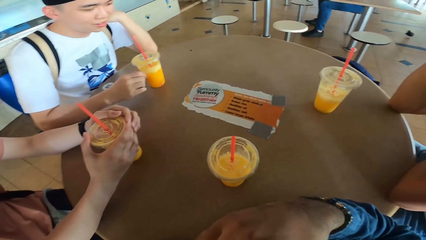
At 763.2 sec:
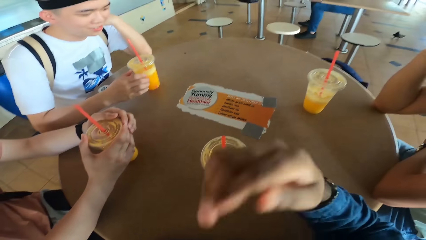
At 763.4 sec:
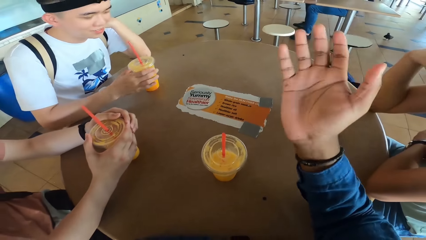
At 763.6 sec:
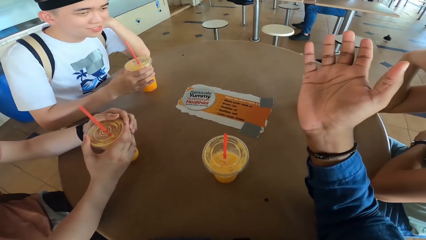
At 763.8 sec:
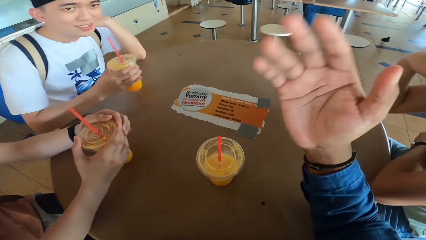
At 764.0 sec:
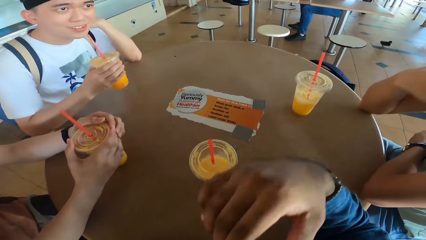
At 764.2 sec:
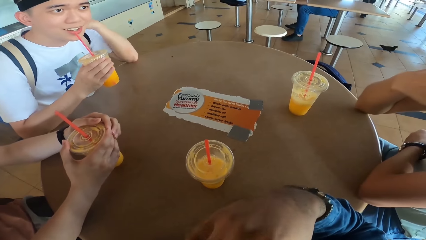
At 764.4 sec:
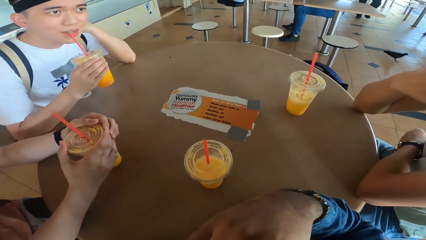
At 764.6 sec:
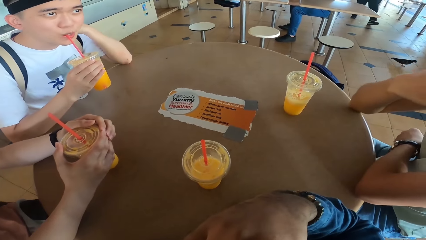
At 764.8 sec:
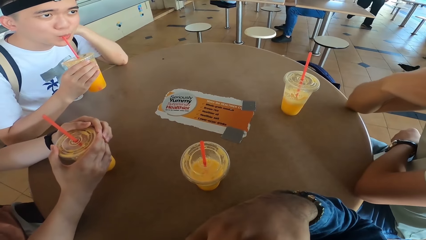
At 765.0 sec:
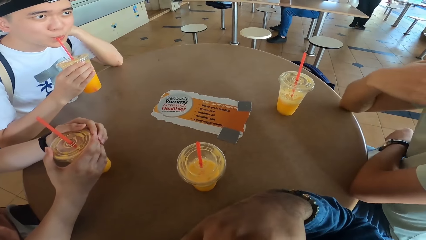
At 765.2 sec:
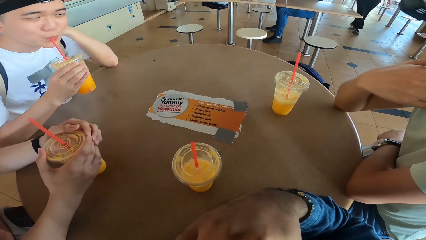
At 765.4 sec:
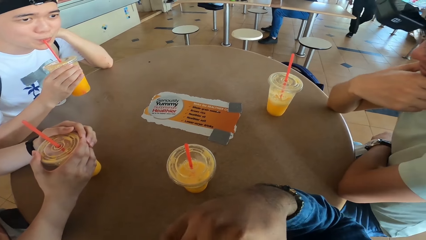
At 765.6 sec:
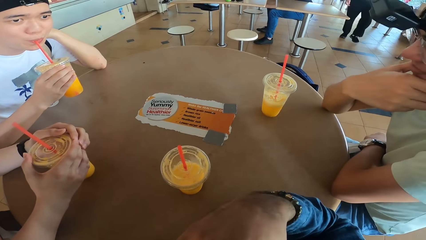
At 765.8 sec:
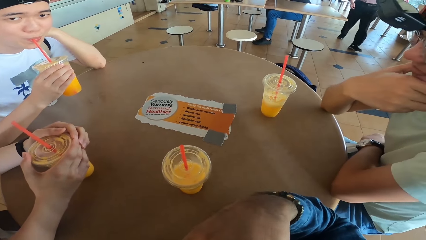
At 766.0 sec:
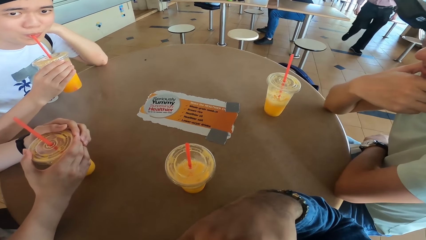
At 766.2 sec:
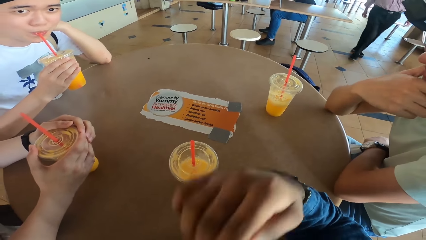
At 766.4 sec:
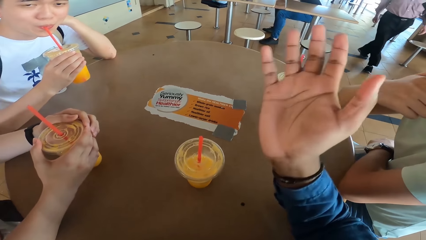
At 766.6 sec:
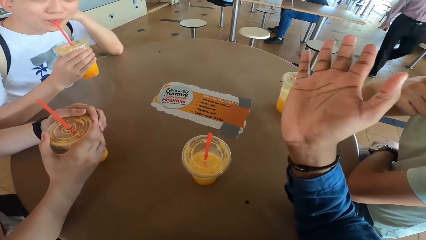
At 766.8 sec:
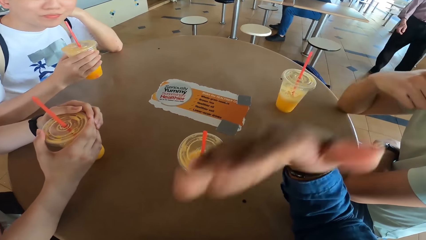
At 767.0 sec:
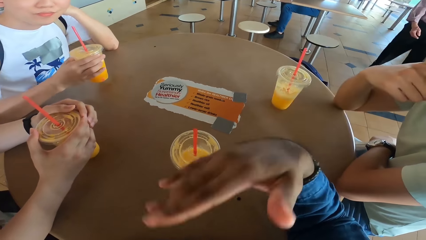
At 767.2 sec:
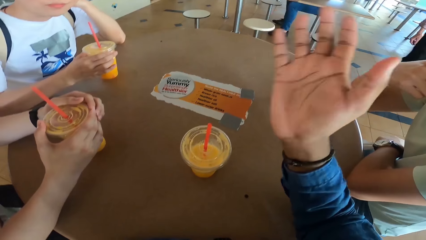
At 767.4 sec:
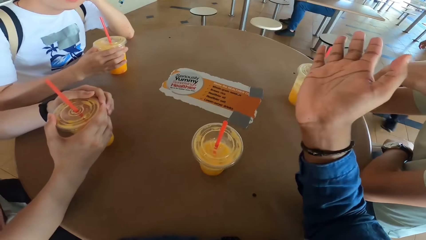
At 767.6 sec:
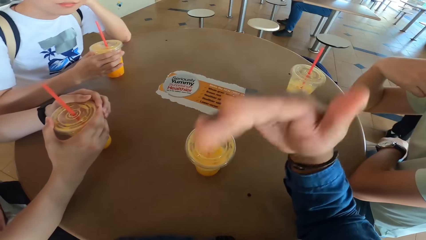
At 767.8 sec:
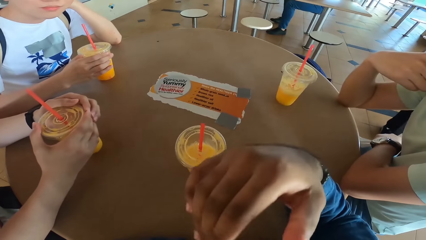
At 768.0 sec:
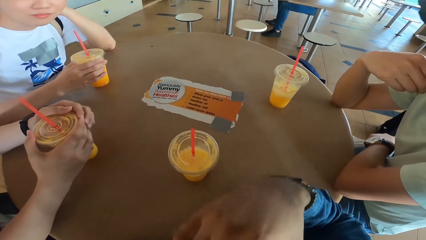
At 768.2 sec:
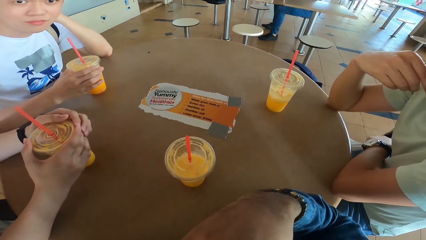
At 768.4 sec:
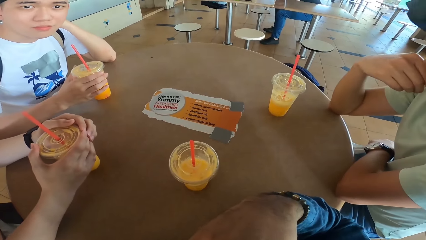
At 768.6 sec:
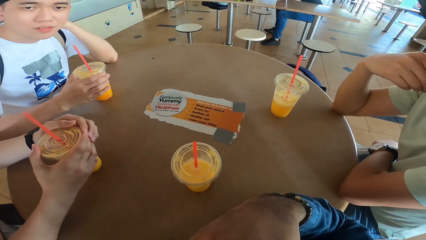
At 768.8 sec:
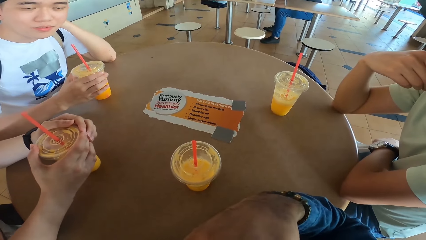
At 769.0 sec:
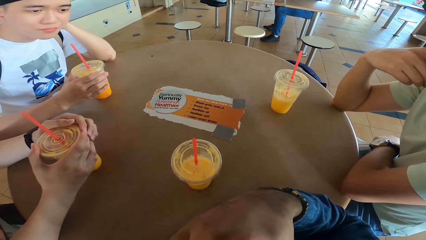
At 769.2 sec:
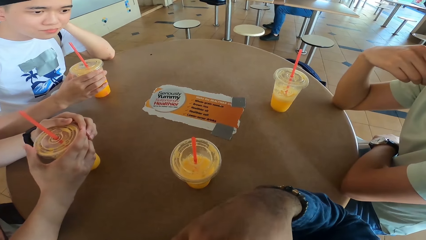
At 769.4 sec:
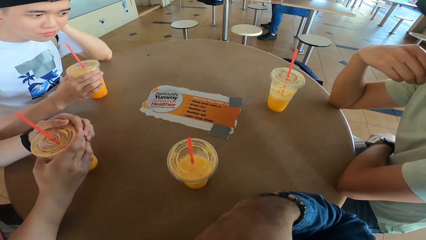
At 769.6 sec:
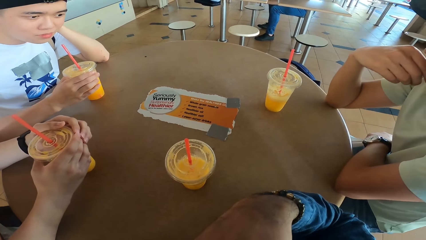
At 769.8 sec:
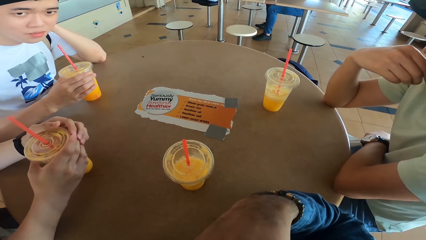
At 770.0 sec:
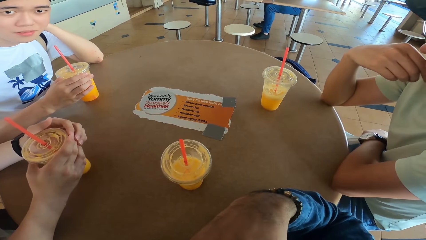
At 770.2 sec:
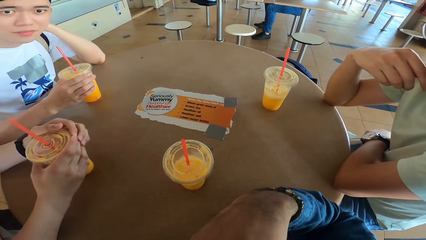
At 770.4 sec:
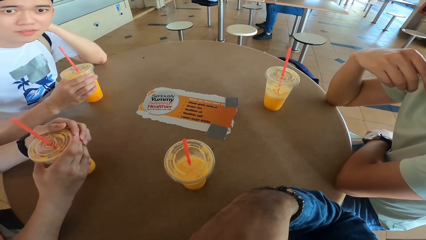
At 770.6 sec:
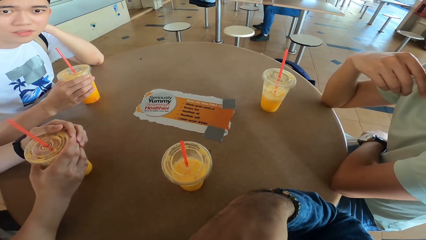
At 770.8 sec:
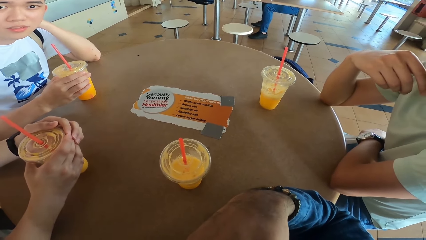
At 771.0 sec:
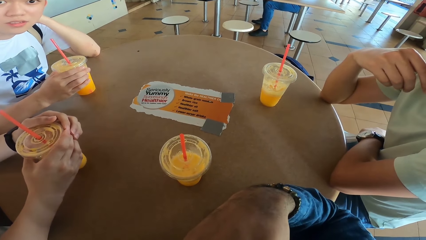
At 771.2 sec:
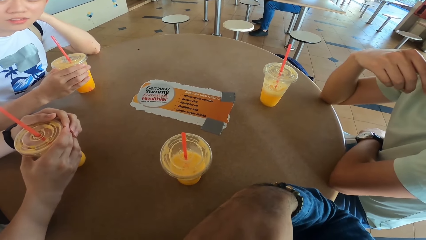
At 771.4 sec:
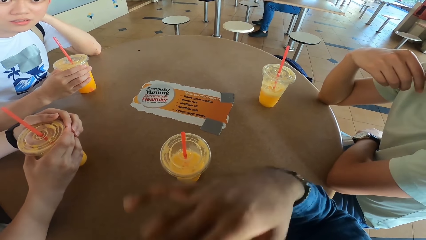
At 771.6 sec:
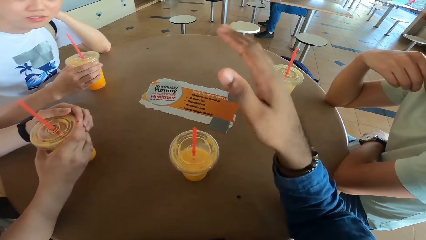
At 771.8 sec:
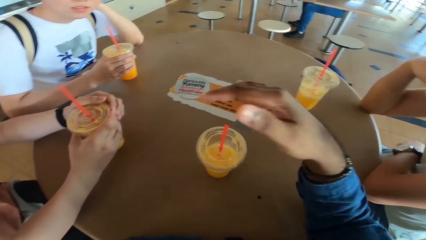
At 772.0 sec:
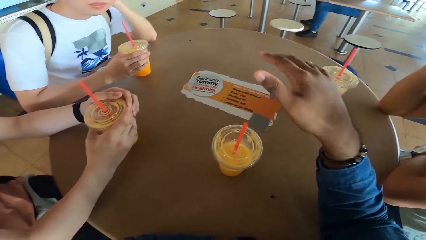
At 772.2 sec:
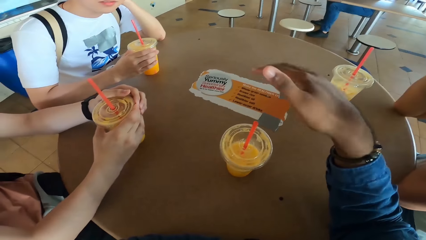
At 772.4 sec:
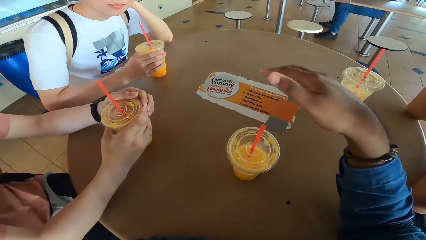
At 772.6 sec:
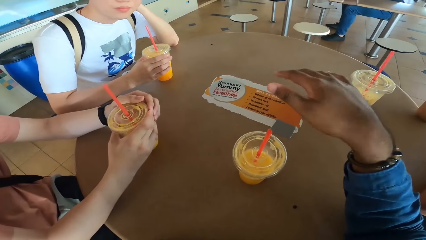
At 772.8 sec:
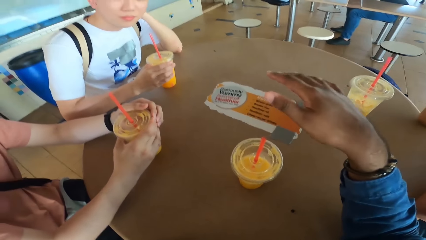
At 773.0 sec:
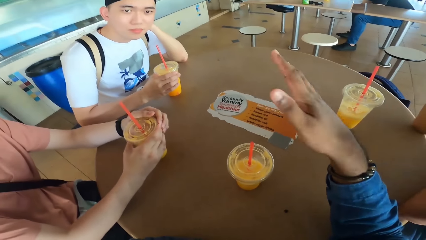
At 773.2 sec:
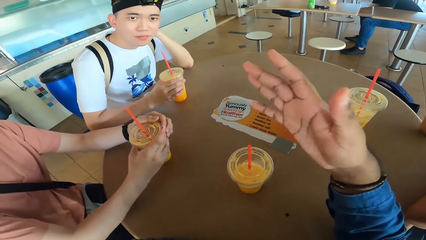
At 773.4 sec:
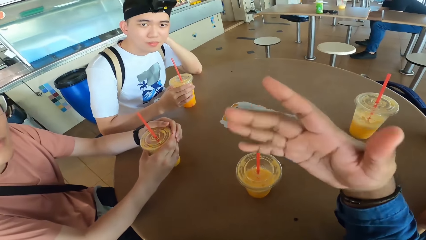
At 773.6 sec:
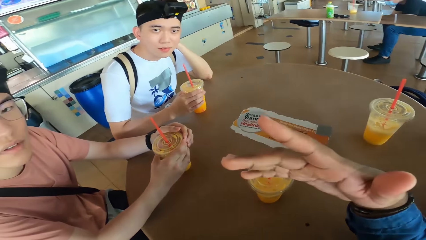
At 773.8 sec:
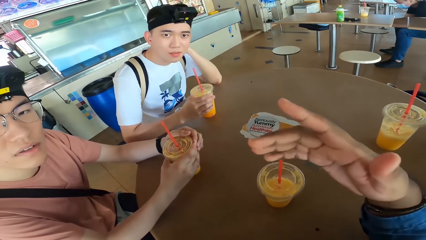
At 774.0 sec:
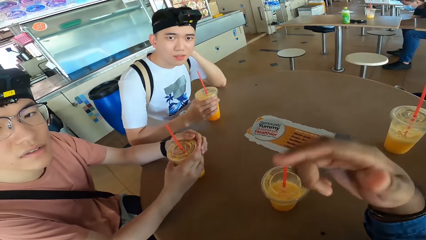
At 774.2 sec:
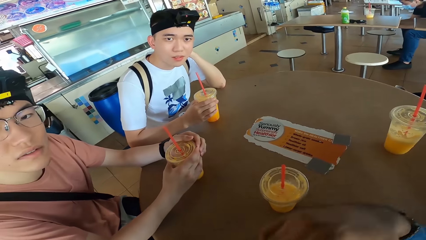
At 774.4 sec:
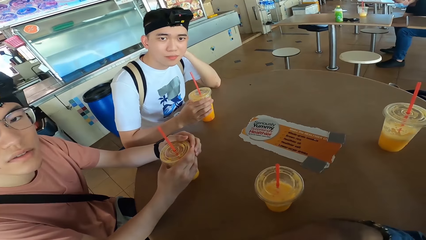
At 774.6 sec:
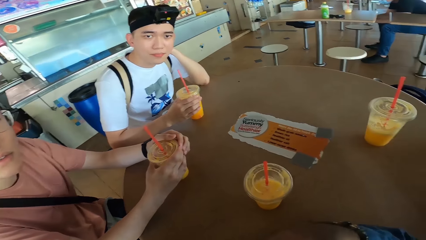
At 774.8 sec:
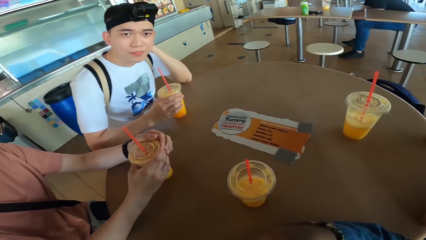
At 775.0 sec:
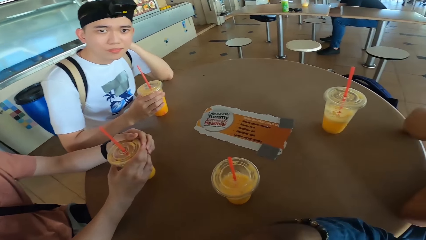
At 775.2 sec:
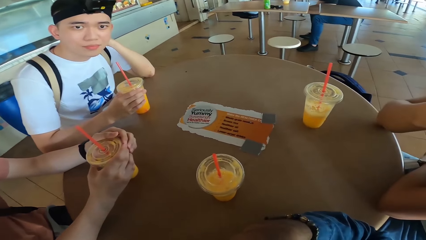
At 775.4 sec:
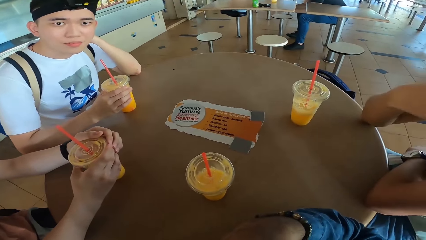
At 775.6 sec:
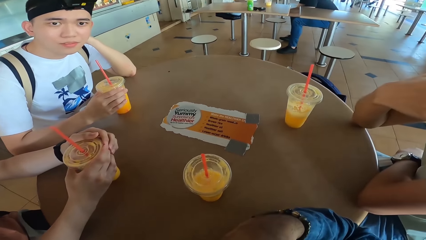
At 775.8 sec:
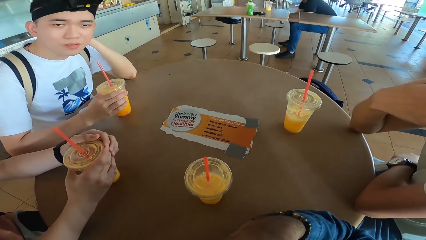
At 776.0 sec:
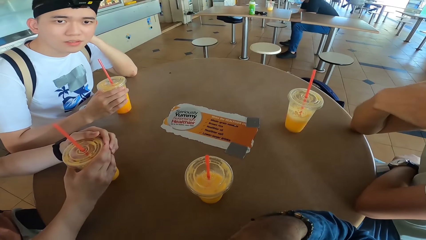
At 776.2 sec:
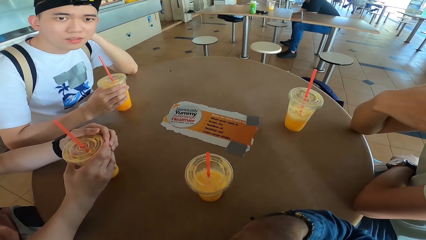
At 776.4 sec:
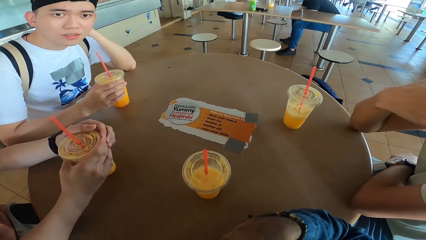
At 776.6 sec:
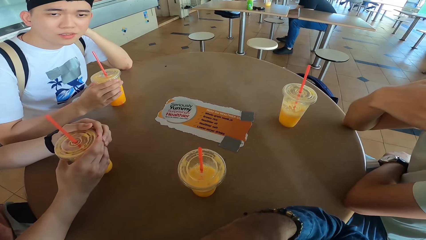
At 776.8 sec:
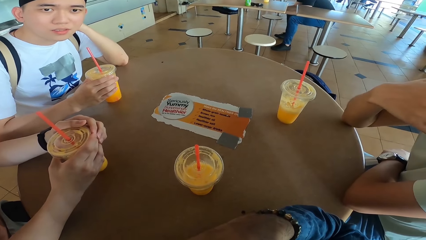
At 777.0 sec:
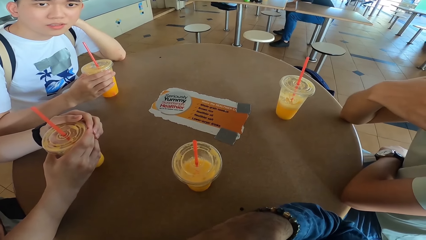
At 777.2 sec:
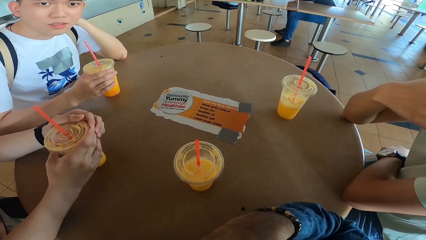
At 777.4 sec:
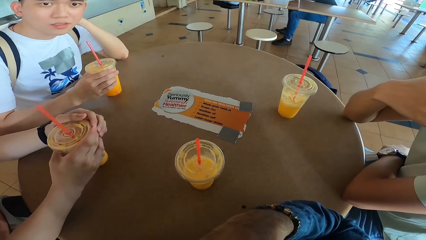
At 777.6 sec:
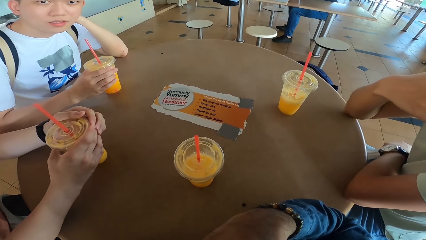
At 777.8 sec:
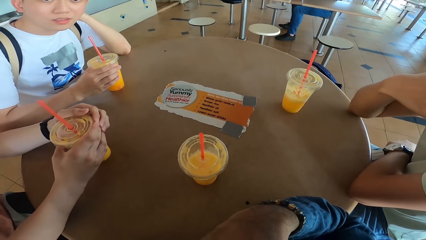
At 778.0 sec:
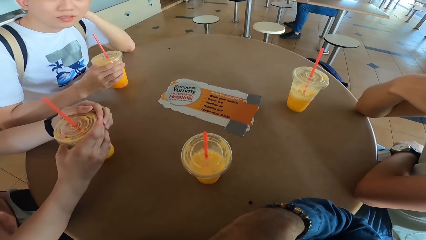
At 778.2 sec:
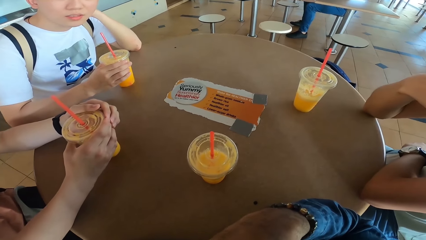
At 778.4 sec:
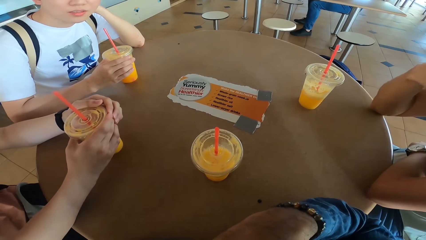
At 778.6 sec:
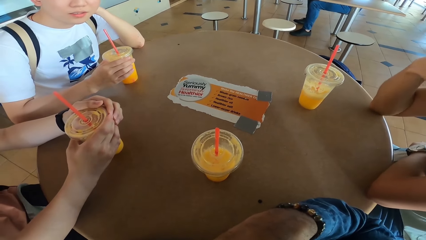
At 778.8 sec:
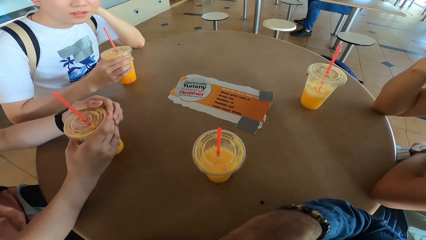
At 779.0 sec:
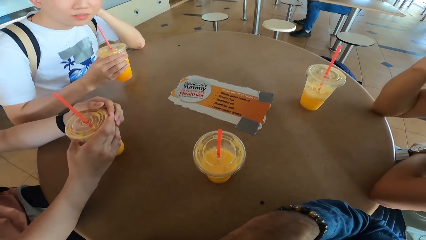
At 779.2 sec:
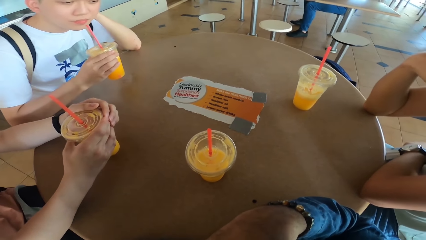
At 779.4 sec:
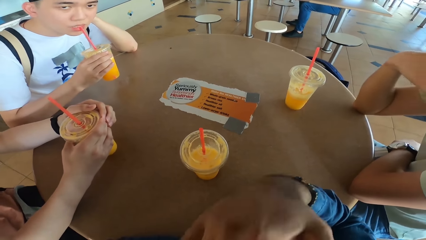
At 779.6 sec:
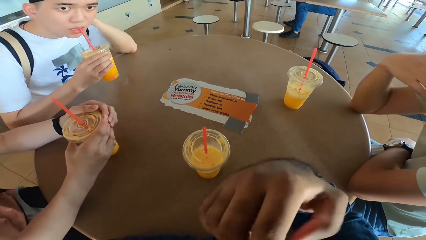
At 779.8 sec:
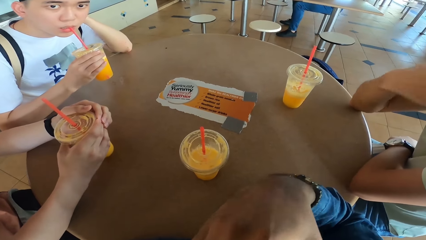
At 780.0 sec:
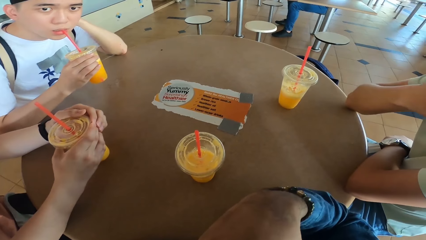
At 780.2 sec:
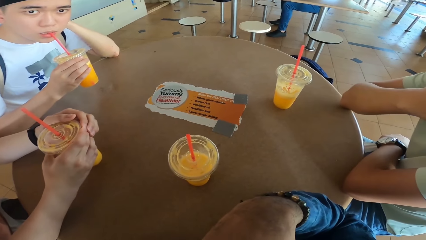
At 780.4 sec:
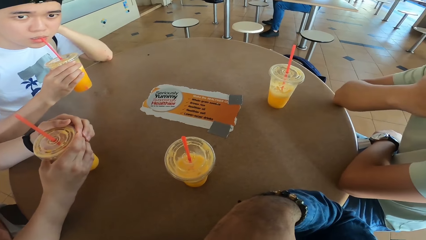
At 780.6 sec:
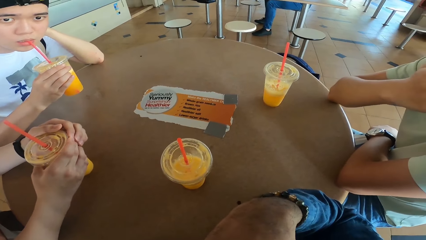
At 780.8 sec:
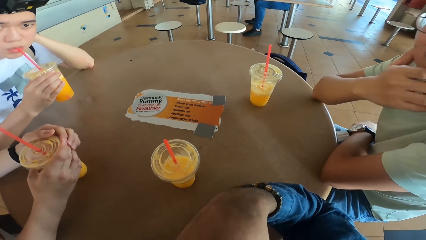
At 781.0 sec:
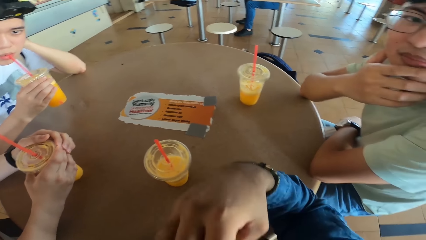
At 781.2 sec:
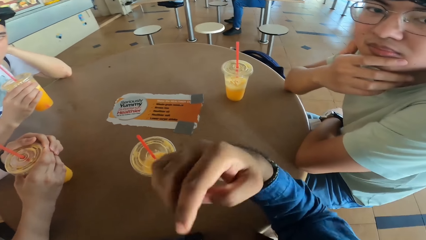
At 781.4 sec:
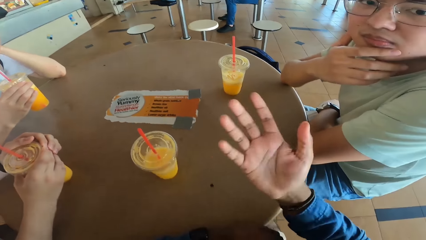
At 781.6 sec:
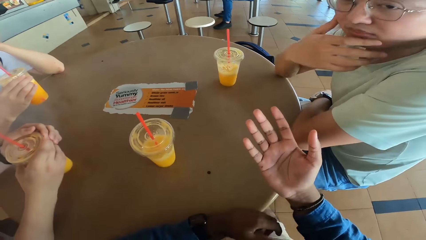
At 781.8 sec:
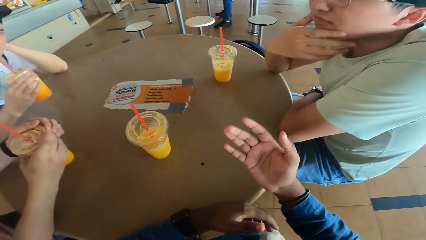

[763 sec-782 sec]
A man takes a drink. The man puts the drink at the table. The man takes the drink.
